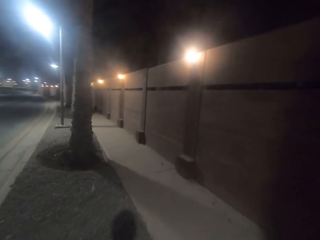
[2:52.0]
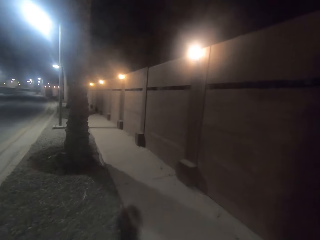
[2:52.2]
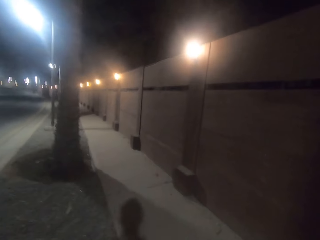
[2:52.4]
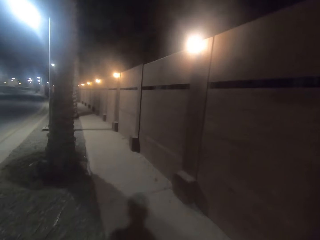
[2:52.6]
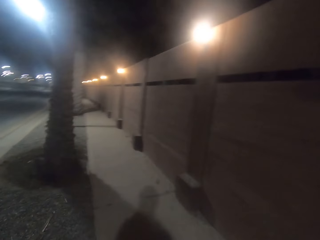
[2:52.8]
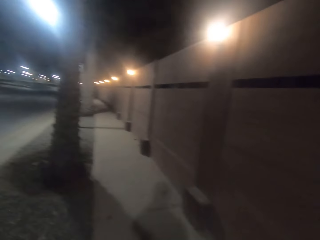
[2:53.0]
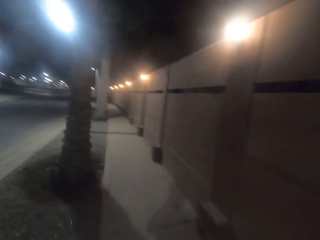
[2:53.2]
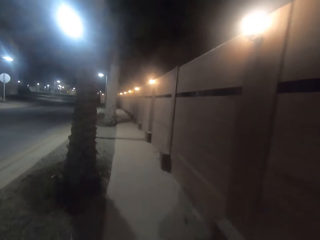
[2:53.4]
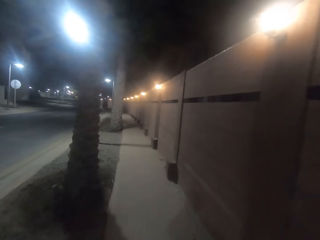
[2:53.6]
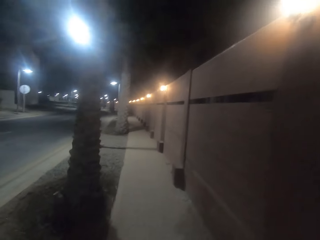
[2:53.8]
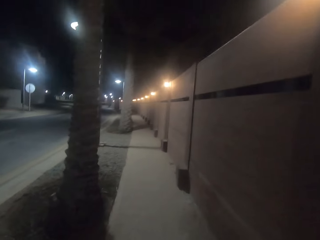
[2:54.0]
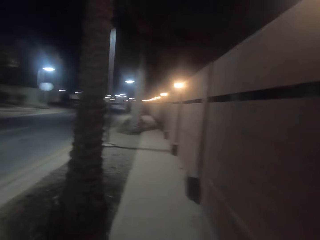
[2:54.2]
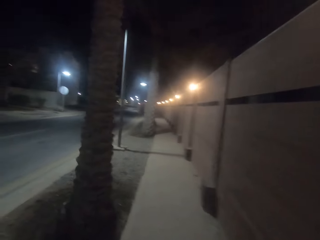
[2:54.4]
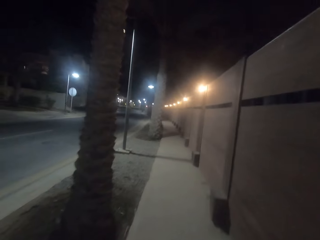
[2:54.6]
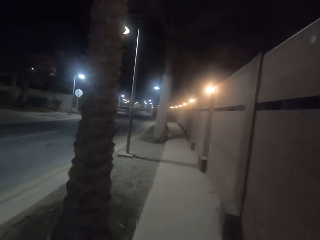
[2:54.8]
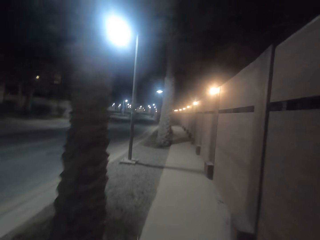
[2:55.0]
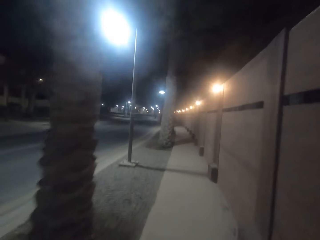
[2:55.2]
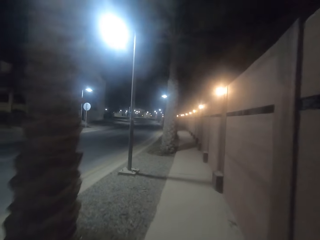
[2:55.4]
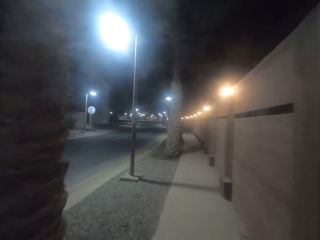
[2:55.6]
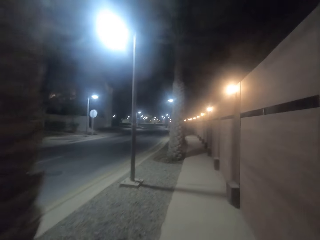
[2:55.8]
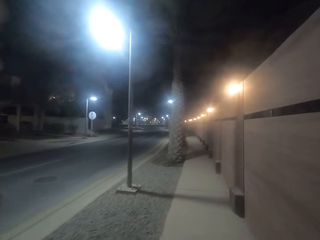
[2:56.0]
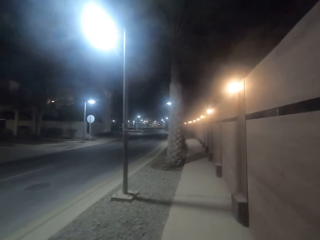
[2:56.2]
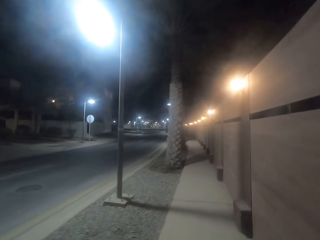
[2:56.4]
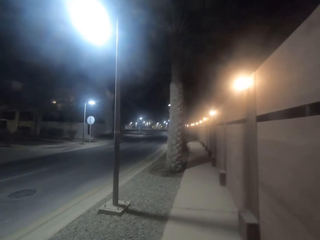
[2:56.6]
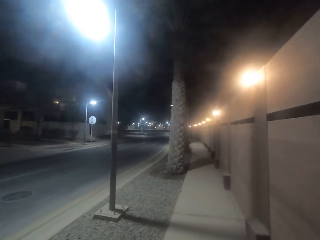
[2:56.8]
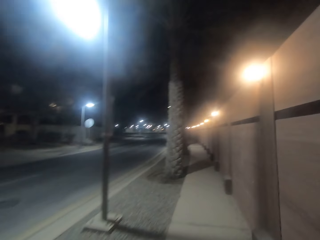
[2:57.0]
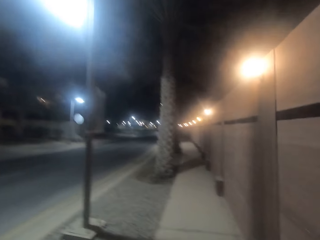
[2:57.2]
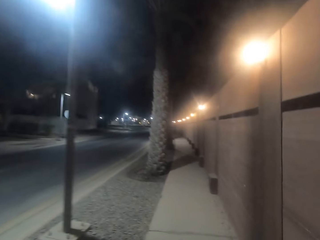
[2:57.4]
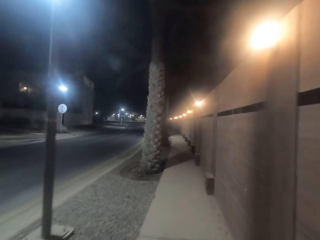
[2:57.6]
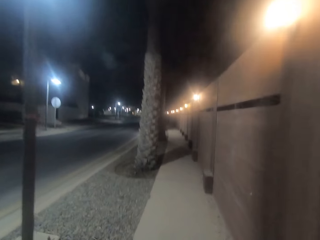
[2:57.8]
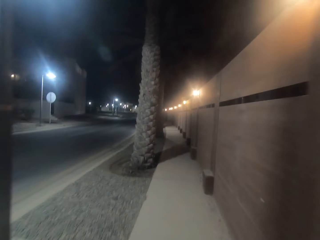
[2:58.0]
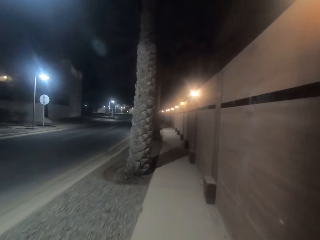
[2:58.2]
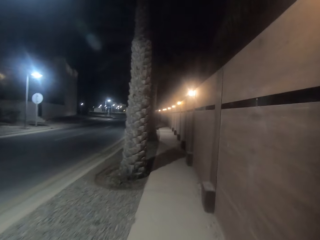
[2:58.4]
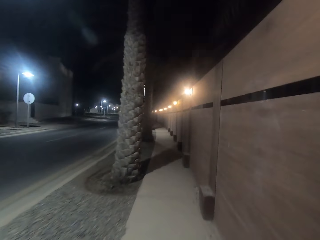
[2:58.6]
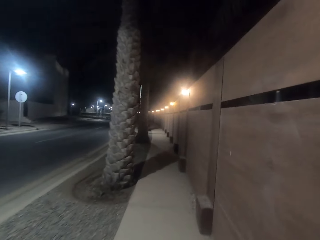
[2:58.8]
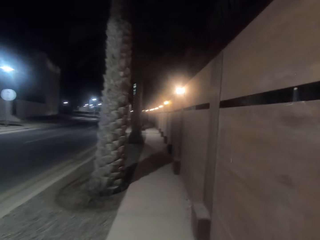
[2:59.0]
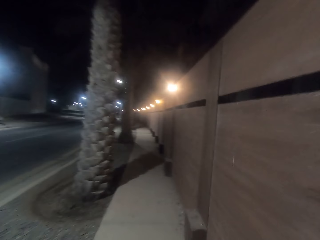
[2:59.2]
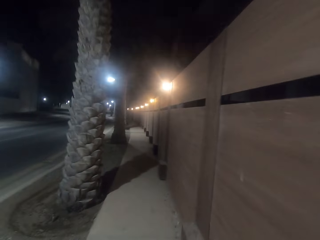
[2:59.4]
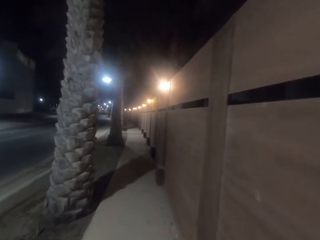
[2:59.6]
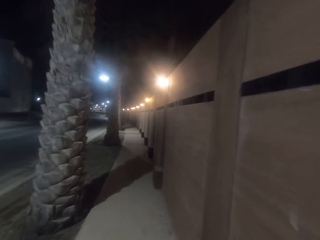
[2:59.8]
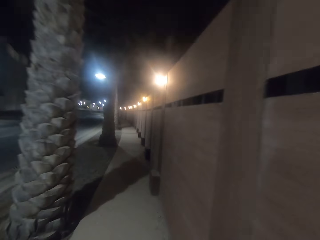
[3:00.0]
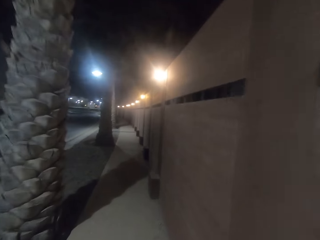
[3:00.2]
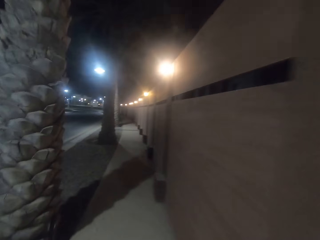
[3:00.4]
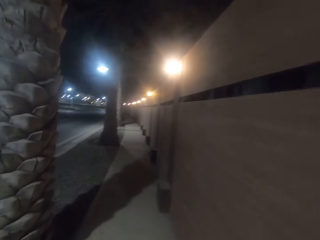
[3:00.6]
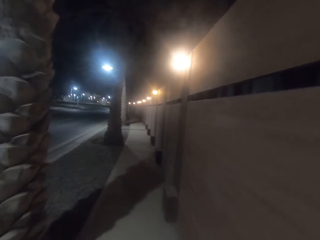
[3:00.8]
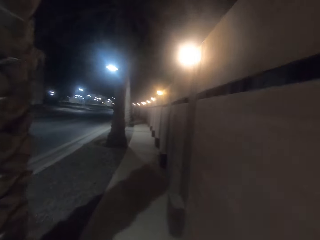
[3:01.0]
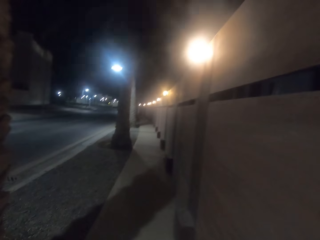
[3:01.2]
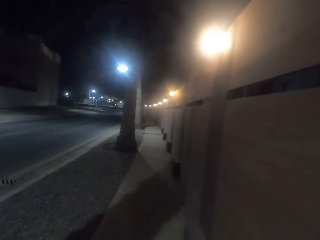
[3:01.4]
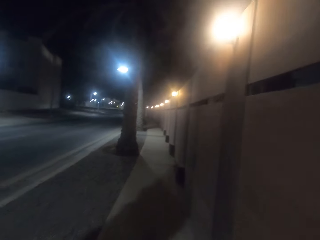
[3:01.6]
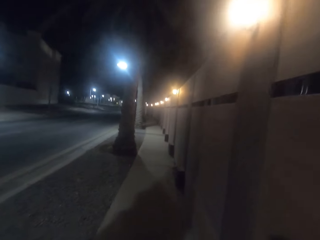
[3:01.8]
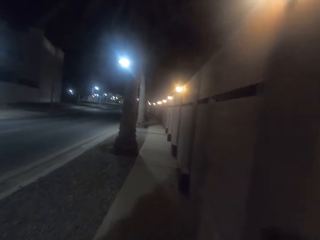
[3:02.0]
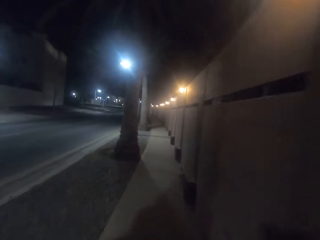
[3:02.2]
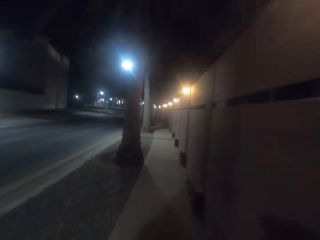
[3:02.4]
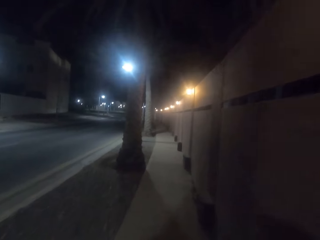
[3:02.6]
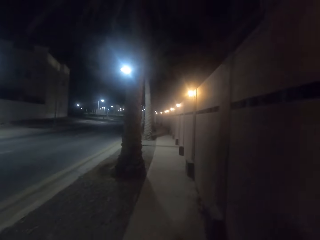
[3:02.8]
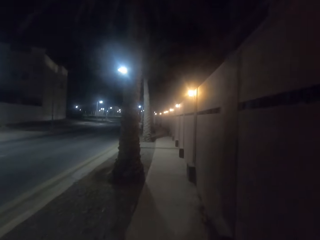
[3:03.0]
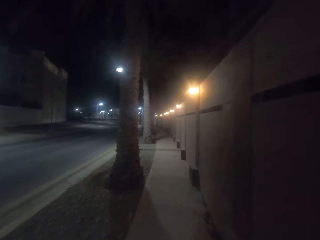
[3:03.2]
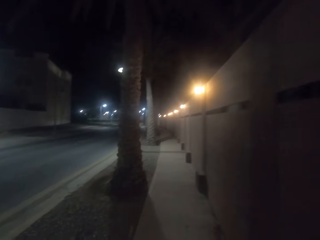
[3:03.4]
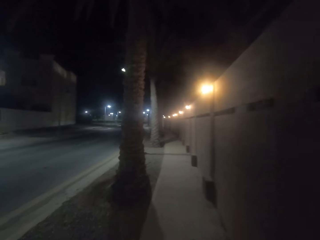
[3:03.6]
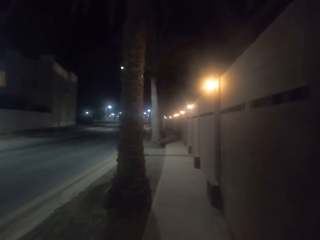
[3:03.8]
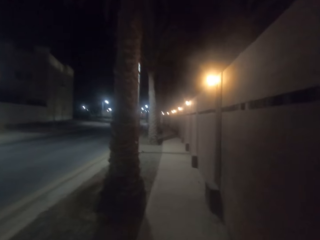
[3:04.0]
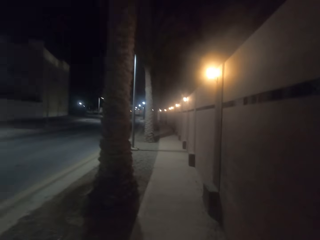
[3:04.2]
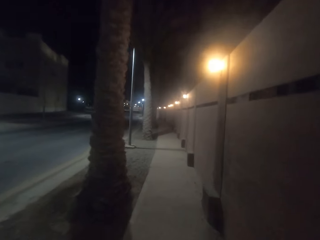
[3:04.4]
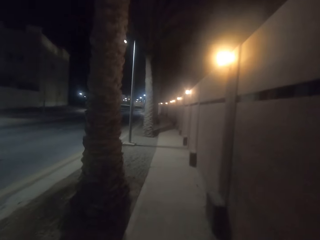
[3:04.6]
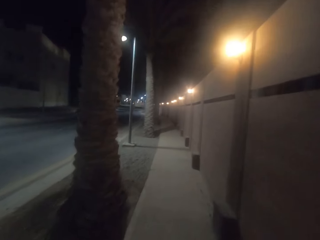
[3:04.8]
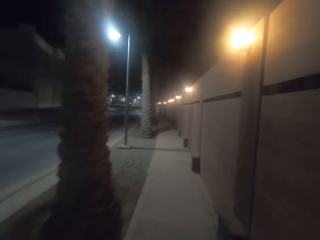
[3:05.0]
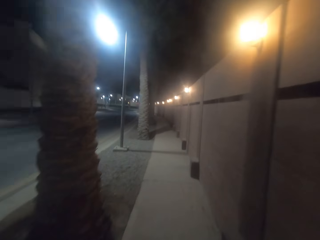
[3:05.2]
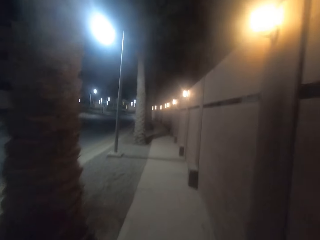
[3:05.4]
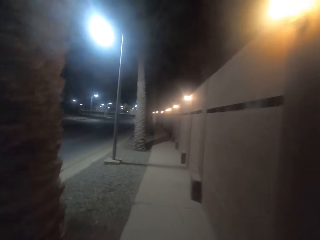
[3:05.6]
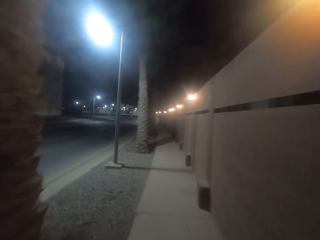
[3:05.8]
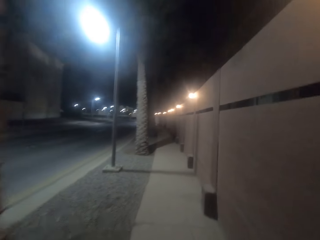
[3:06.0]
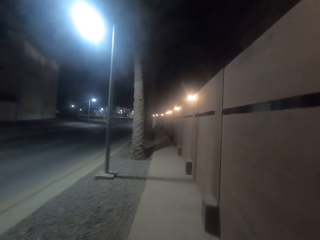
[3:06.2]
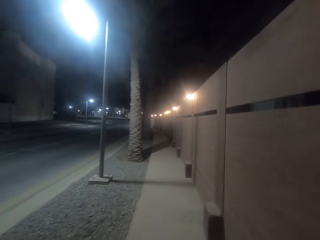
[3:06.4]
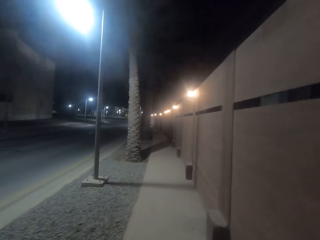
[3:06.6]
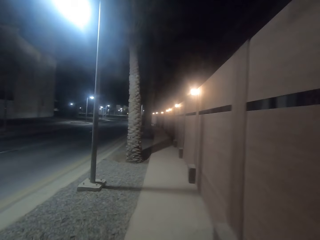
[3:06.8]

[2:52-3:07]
The camera wearer walks on the walkway. They walk alongside the wall.

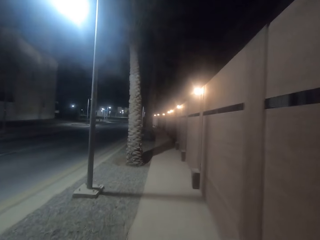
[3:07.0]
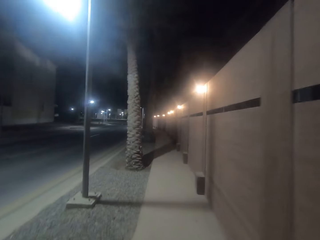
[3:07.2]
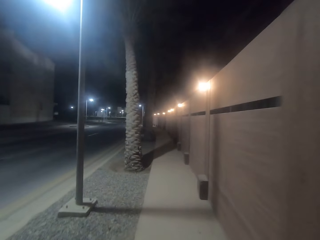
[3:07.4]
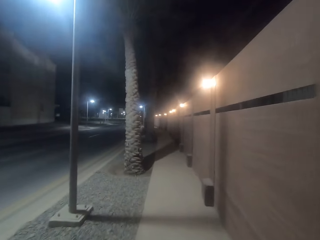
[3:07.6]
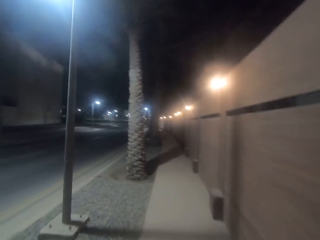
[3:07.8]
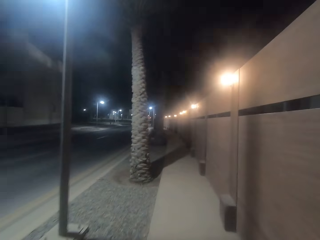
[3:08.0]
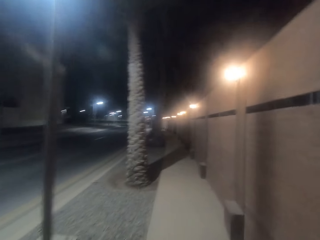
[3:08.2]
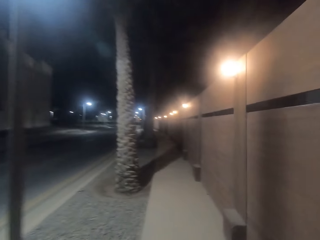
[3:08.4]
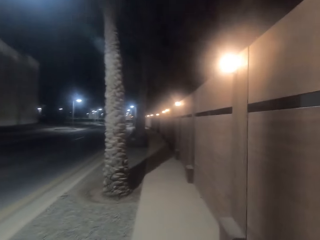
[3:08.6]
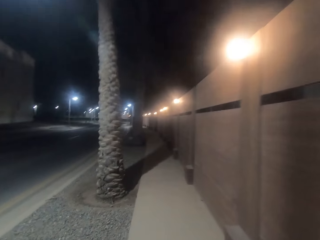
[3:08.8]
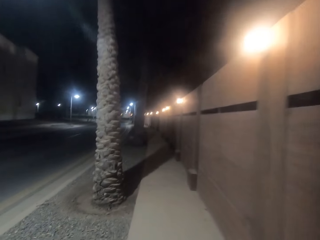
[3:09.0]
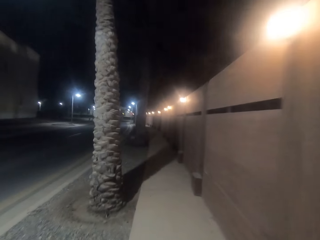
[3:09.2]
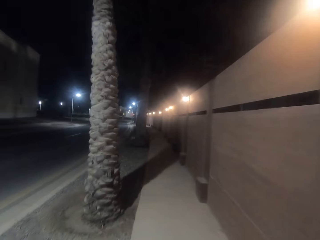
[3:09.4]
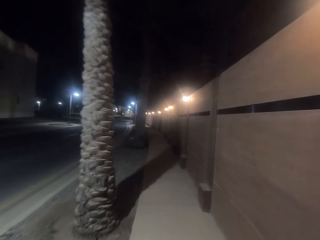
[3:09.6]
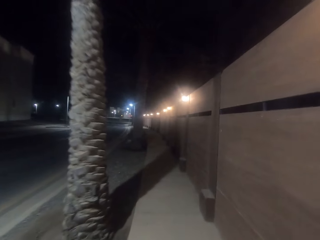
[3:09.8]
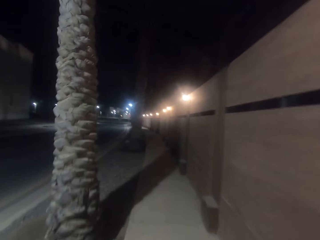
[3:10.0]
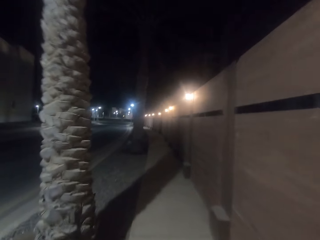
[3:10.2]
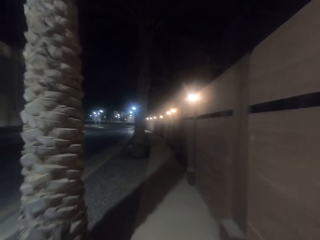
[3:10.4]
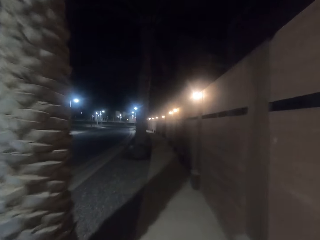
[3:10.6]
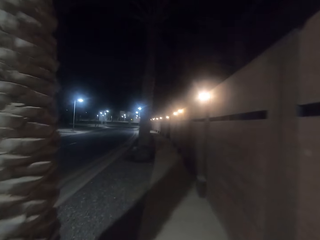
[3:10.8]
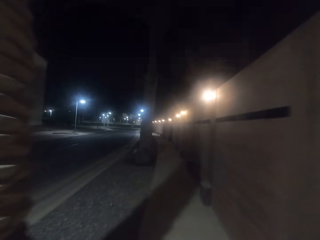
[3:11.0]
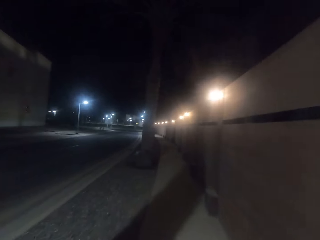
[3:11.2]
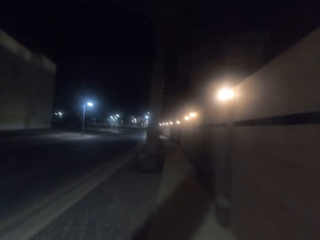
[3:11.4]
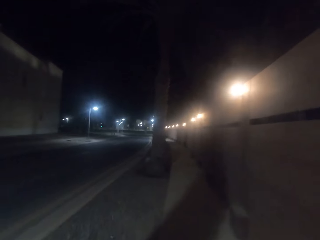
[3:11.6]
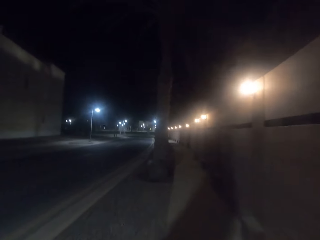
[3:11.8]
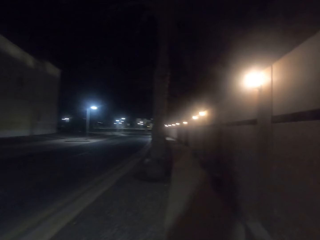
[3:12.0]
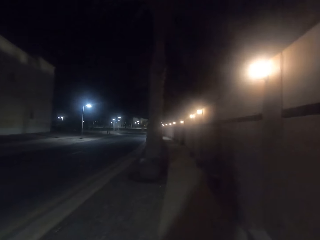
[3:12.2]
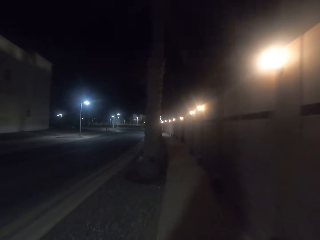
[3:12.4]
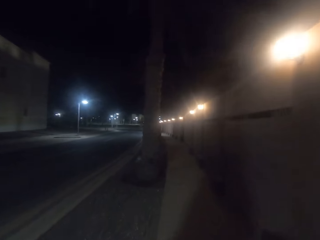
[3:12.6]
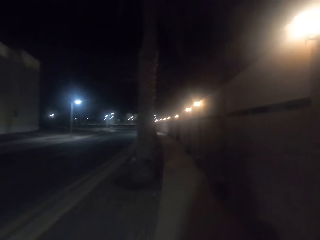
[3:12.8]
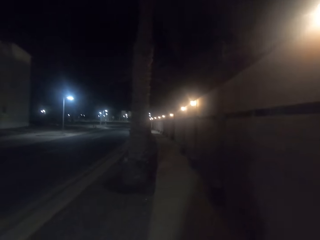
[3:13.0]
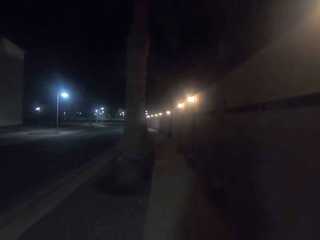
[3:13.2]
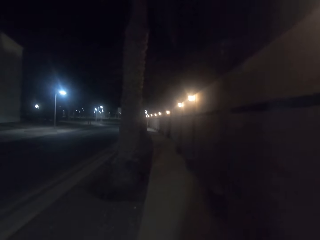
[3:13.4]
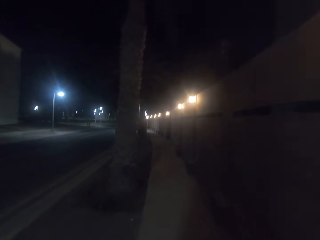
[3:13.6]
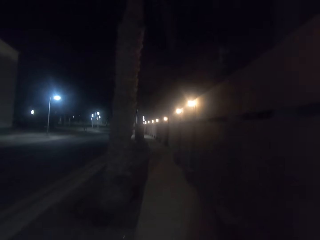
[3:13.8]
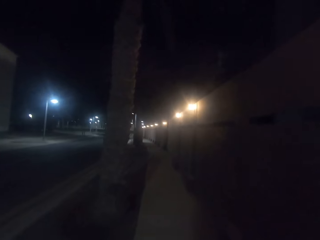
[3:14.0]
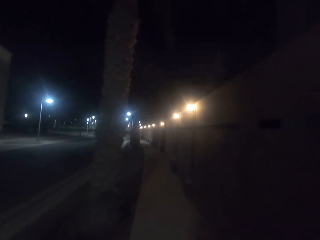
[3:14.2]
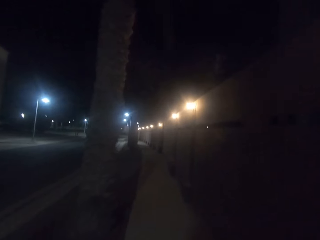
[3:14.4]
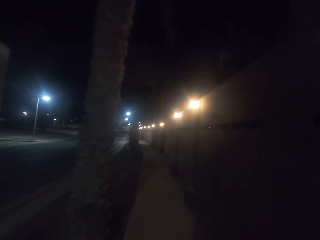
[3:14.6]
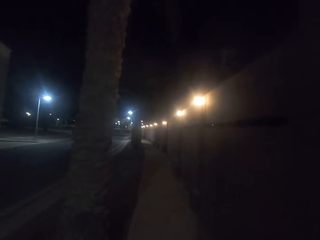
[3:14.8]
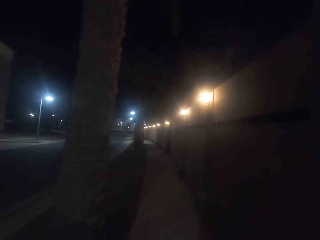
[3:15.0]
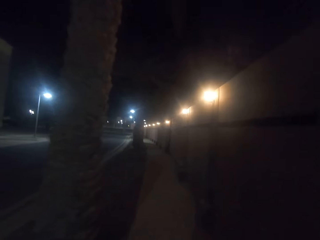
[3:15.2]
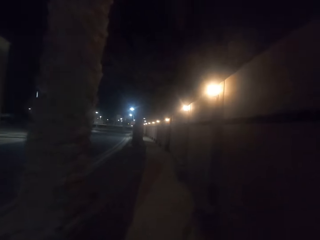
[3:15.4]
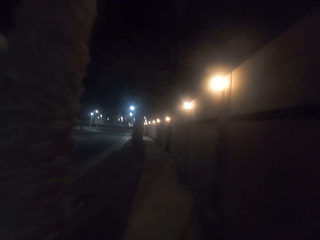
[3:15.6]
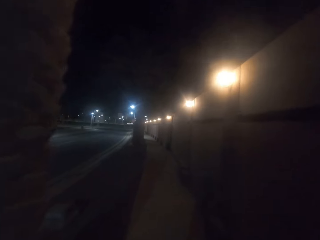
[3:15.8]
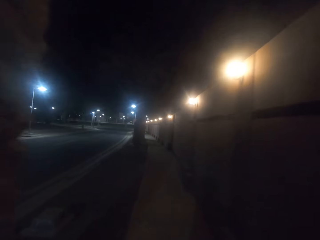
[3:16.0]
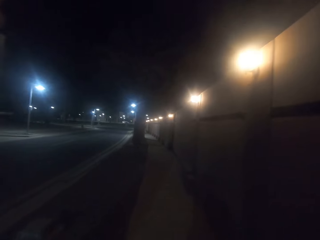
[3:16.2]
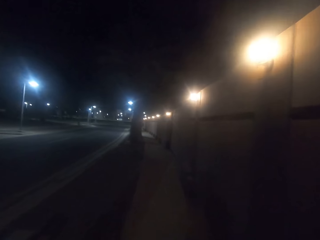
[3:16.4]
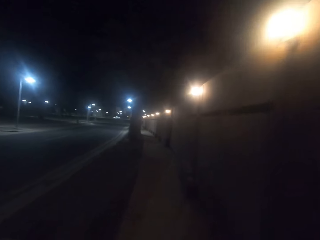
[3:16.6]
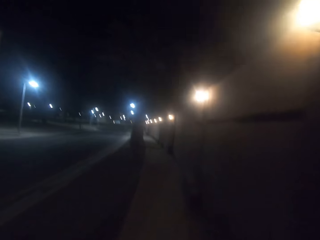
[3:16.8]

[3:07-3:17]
The camera wearer looks at the street lights.
